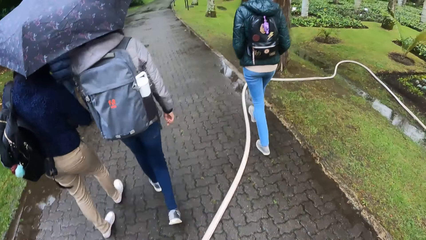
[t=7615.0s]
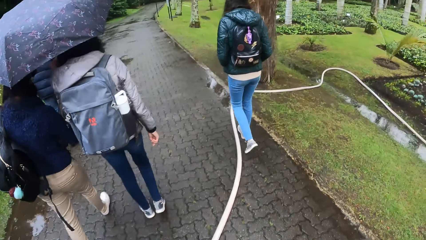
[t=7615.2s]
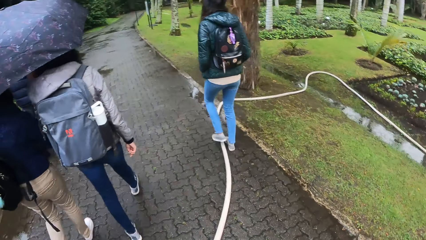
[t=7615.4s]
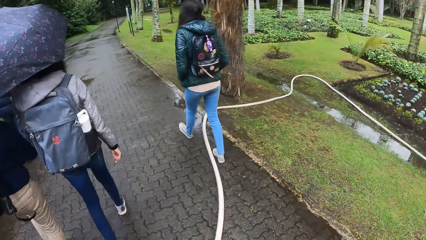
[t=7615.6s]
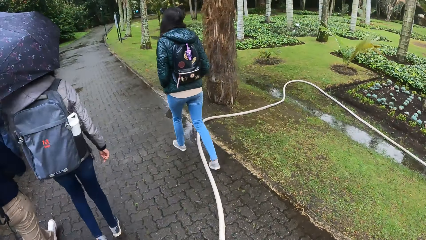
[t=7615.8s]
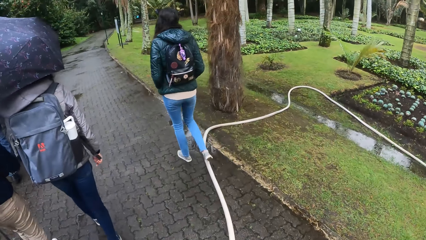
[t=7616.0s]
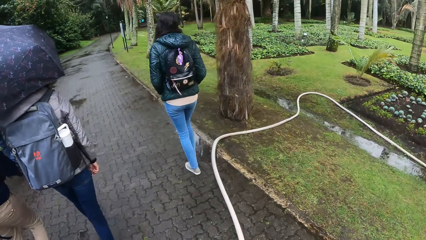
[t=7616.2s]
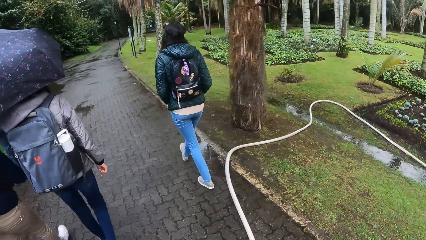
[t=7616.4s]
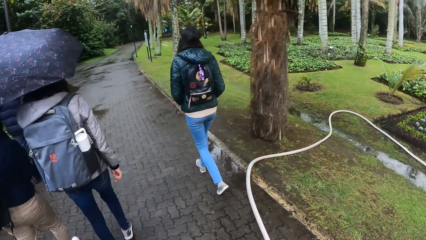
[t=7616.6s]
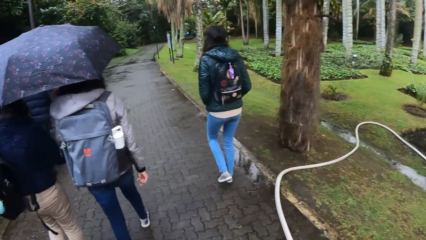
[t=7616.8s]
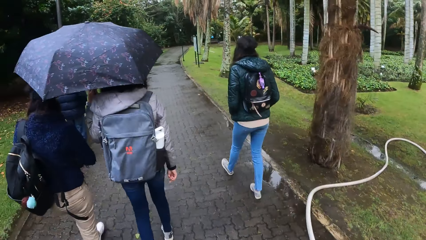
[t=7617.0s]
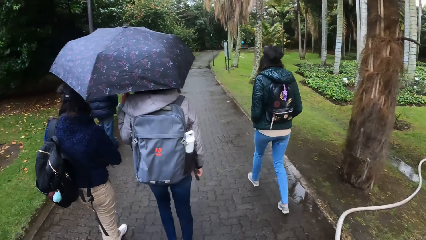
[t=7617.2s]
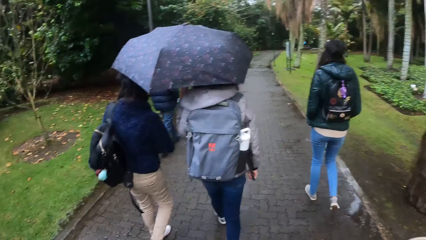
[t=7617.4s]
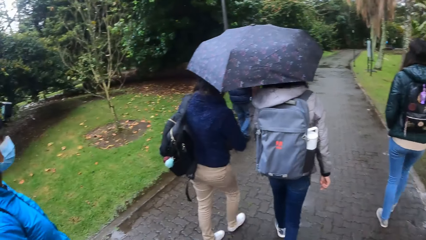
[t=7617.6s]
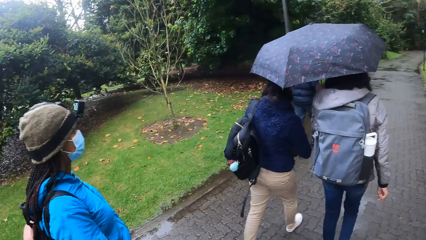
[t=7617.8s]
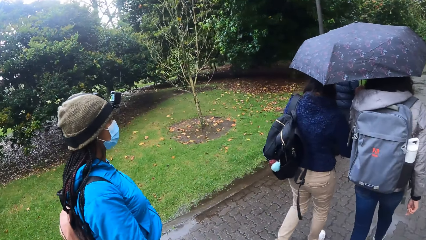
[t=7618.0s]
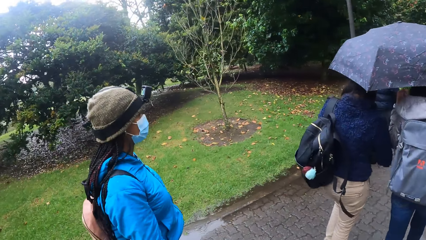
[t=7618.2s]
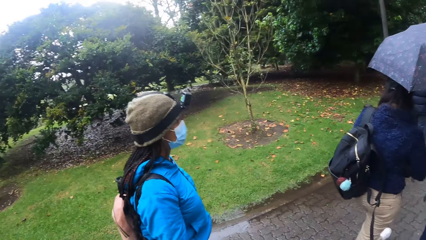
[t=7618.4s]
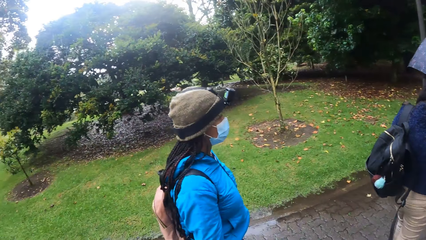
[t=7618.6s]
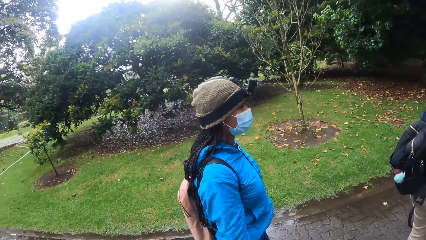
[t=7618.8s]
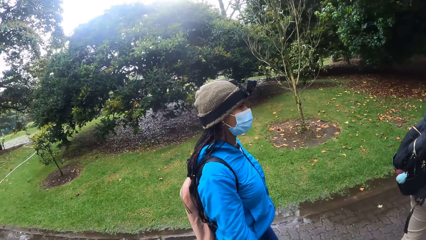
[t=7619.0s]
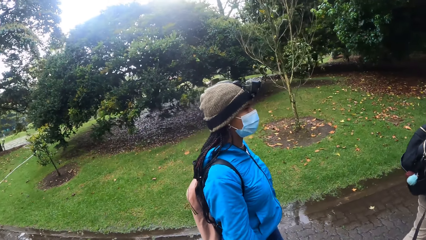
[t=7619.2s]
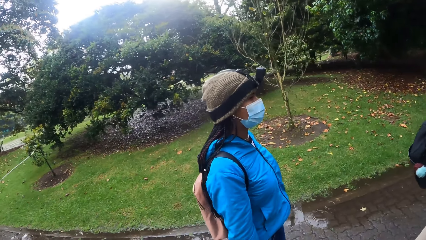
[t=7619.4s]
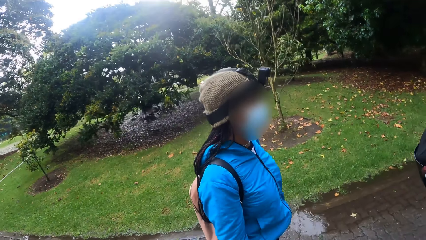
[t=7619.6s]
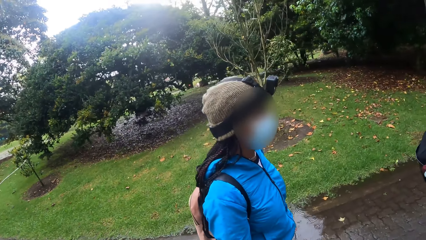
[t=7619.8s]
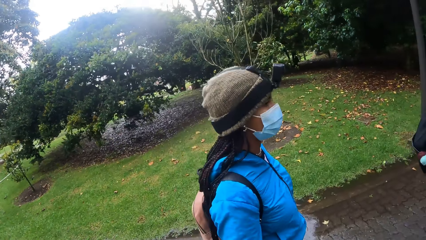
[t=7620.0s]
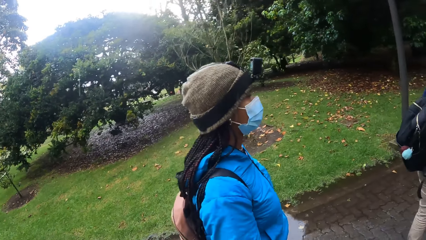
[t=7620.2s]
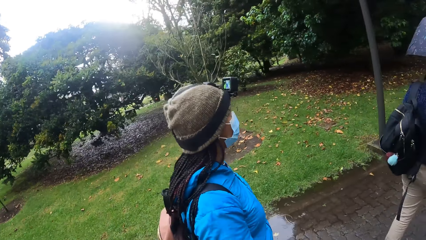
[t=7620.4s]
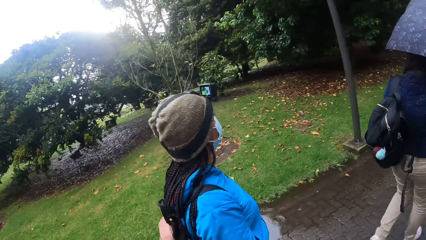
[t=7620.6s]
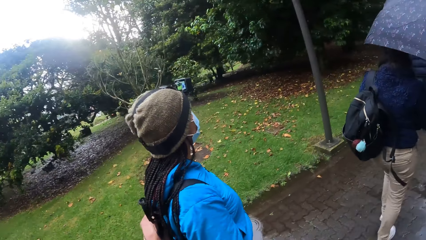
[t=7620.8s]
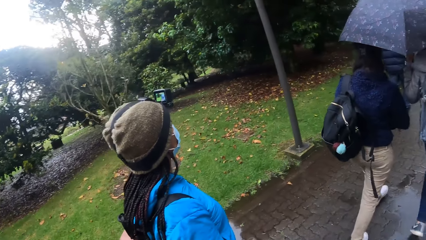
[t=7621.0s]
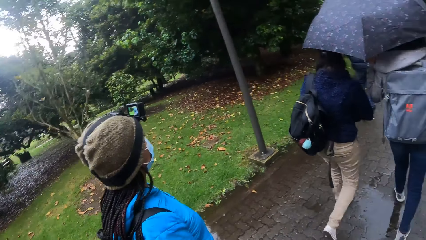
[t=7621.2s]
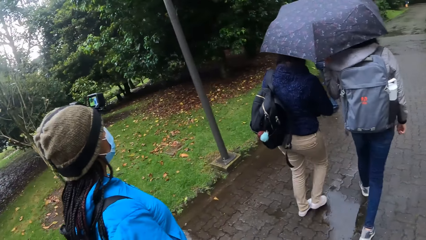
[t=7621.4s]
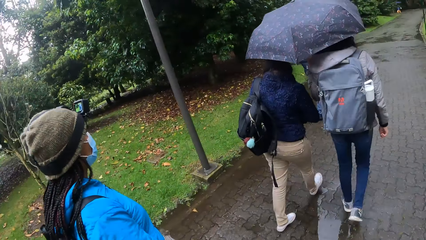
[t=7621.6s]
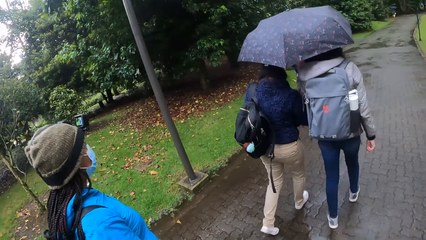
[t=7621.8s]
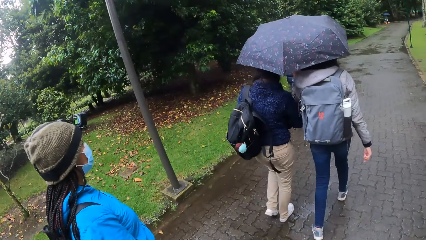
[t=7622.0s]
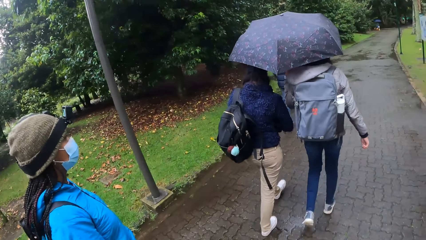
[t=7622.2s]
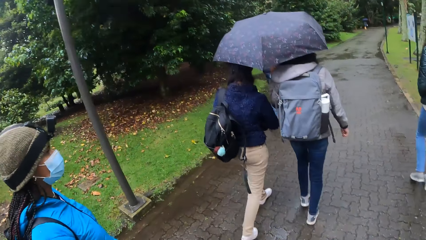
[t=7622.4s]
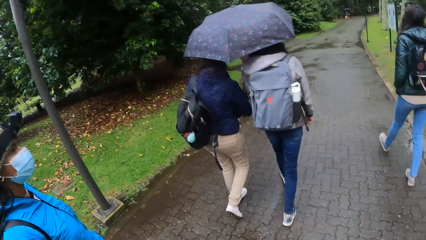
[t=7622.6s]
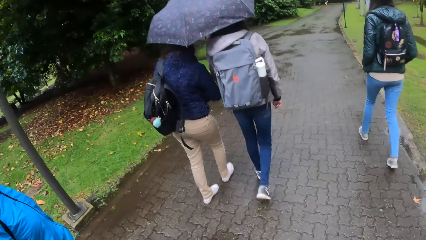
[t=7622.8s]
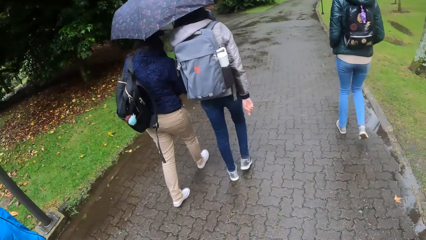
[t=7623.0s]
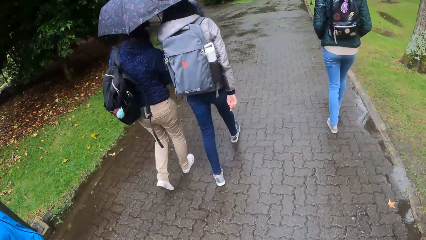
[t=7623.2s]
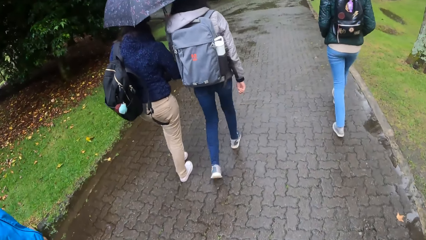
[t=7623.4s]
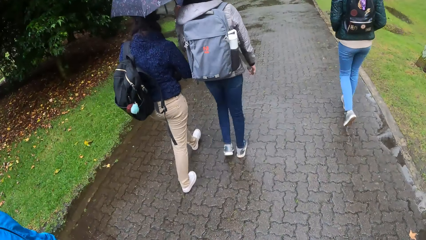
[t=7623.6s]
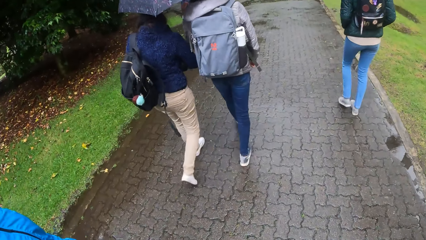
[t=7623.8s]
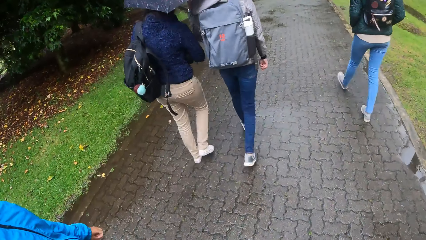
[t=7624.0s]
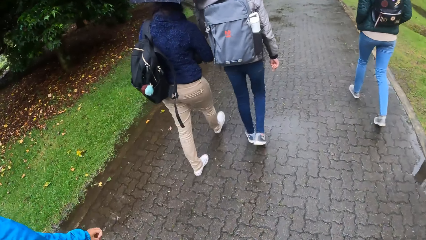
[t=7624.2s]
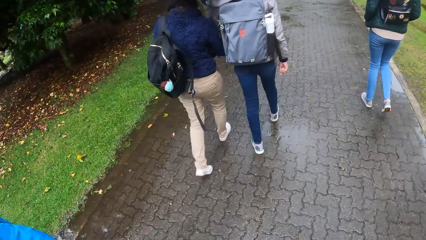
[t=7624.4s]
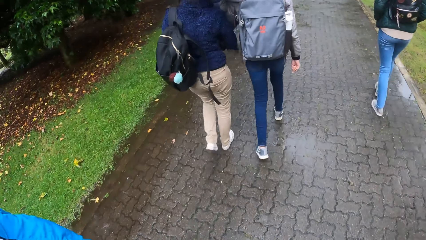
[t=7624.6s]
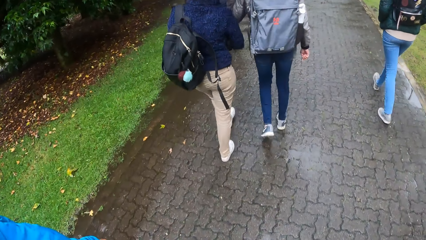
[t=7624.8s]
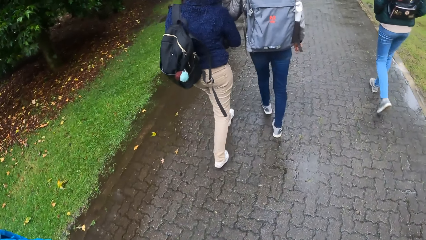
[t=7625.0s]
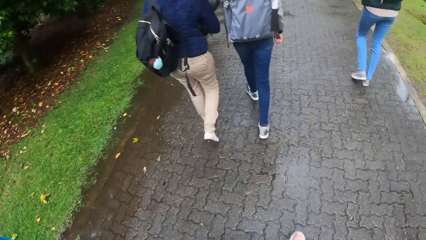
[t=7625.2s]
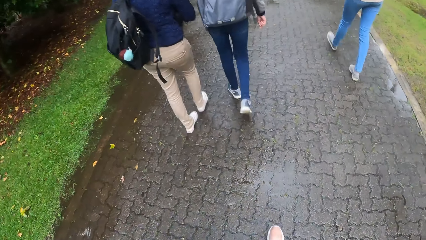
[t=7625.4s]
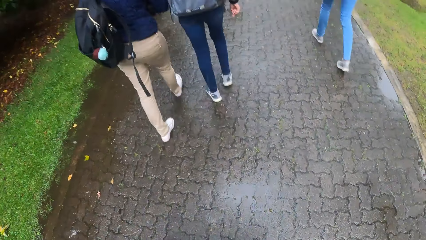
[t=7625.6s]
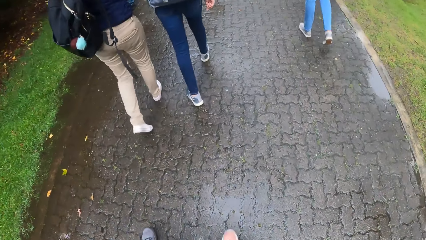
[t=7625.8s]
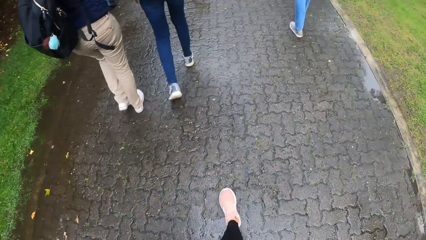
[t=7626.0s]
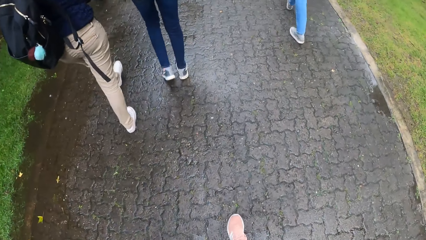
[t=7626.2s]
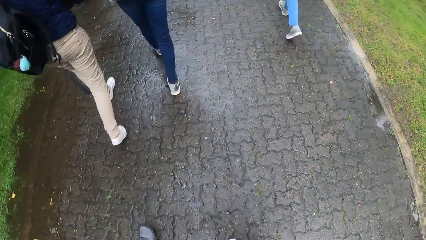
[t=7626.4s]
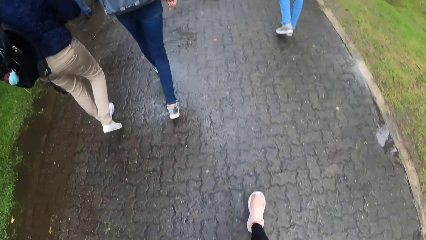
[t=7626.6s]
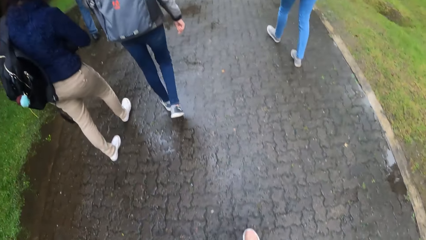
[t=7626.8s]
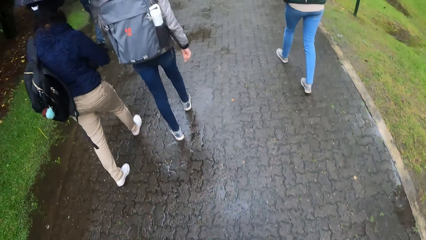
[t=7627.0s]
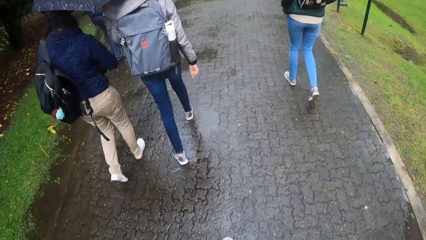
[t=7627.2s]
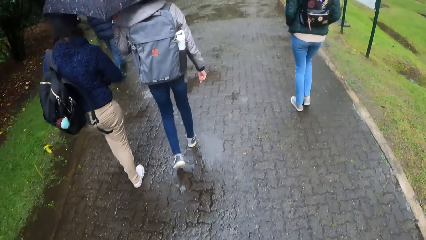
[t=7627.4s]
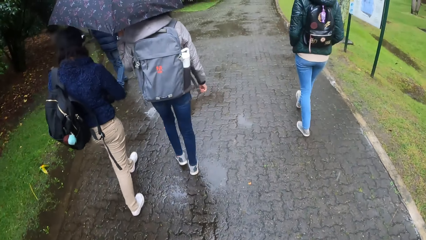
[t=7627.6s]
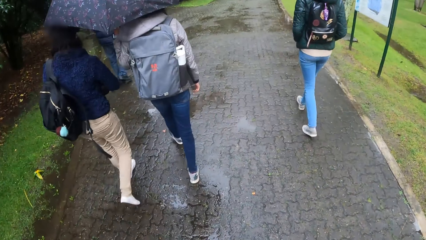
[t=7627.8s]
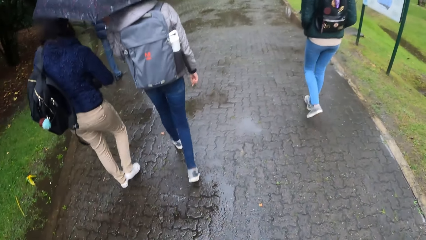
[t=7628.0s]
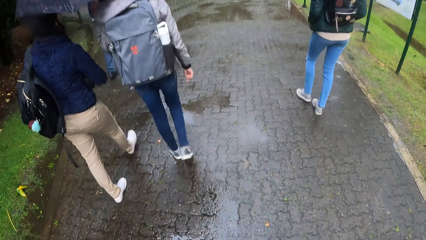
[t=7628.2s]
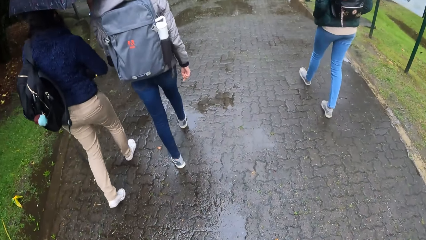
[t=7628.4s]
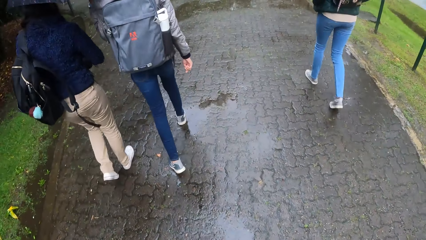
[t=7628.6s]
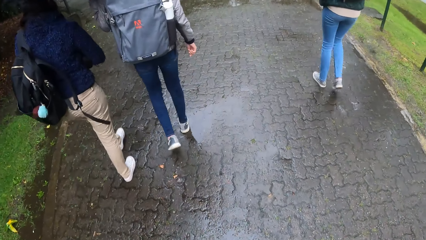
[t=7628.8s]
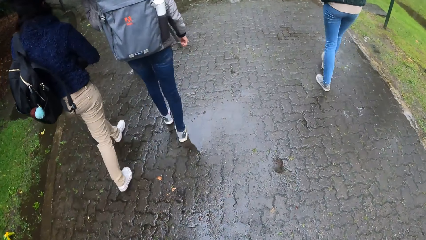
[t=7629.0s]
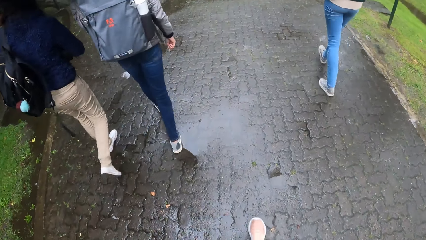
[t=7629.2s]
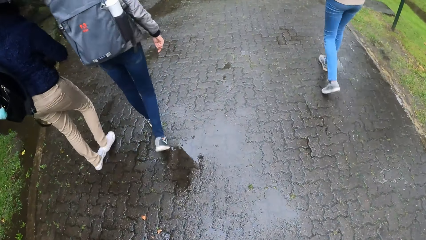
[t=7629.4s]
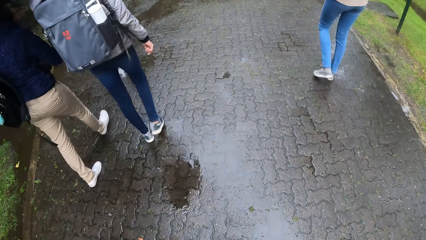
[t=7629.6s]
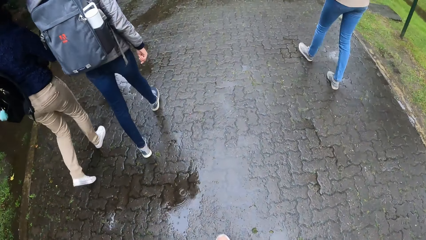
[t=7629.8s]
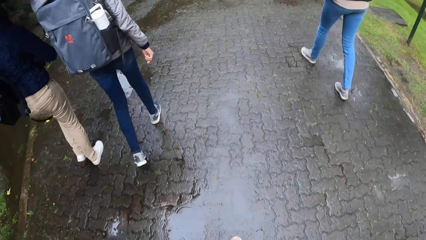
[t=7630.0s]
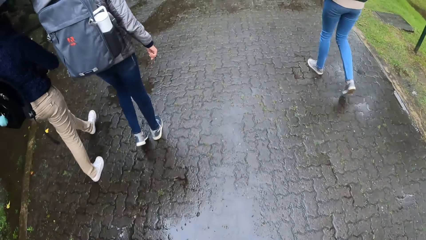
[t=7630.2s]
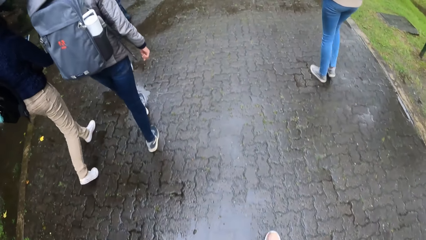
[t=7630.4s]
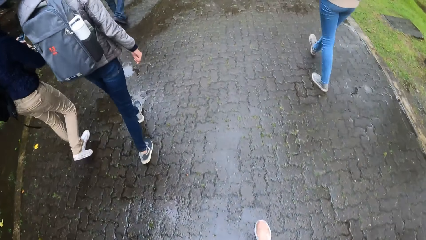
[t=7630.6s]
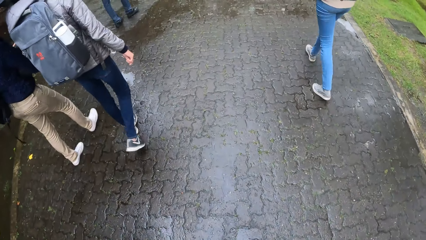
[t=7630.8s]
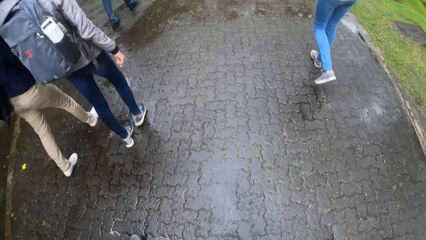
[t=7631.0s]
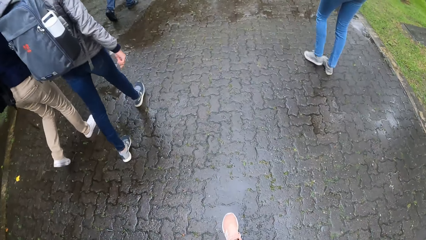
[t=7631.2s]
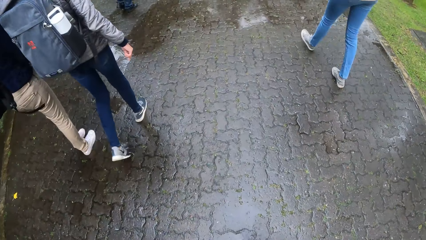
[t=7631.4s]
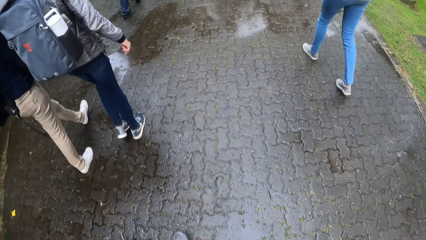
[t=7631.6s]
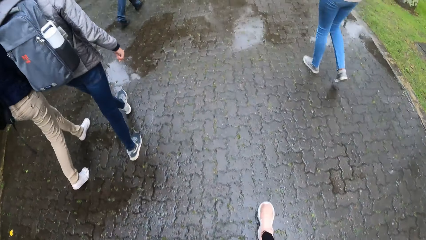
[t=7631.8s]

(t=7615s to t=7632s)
The camera wearer looks sideways. They look at the person. They look forward.
